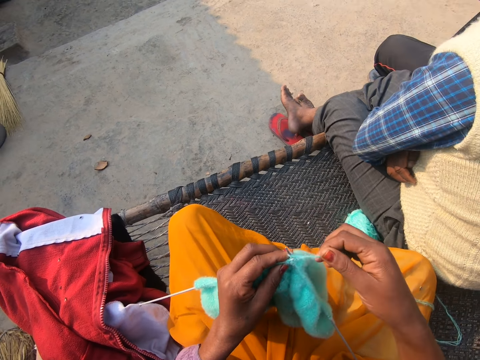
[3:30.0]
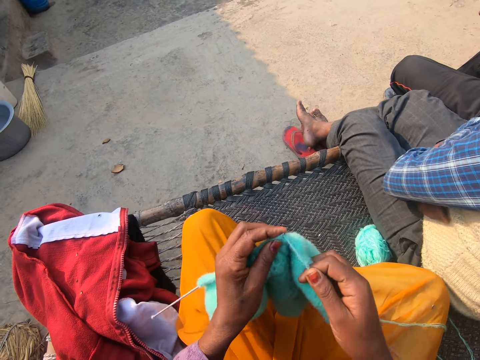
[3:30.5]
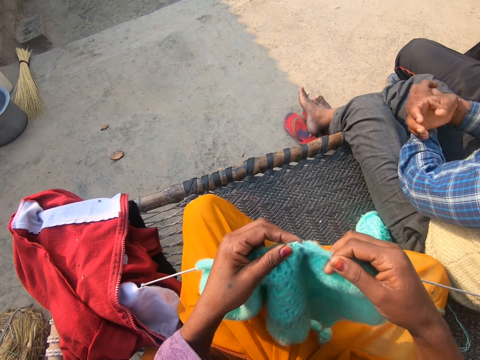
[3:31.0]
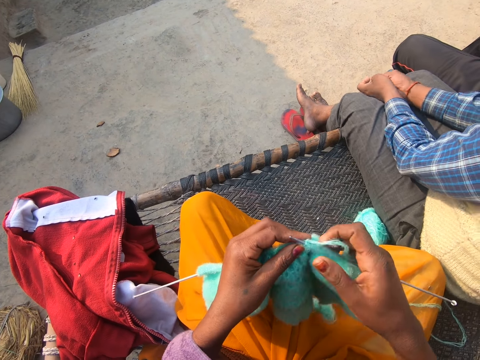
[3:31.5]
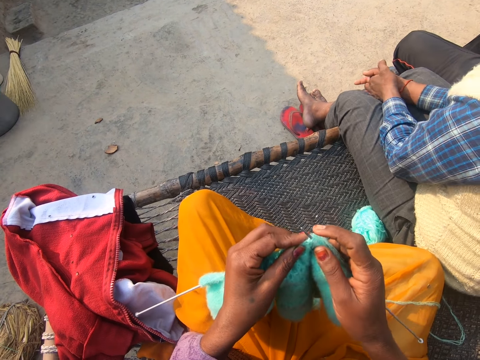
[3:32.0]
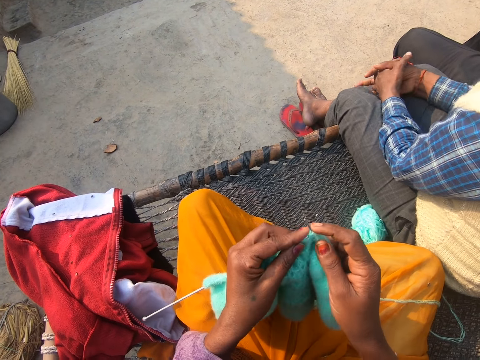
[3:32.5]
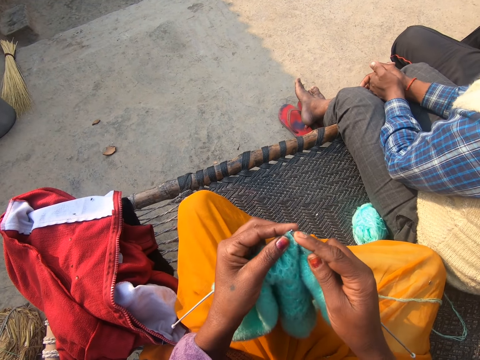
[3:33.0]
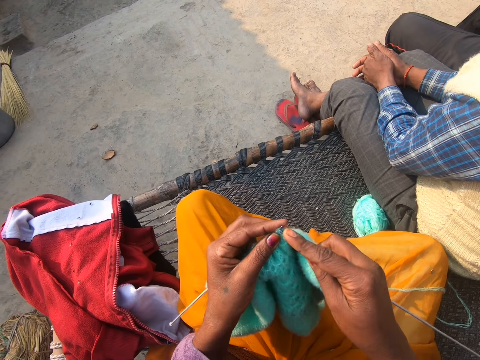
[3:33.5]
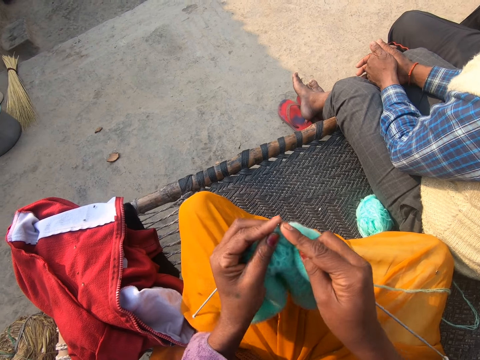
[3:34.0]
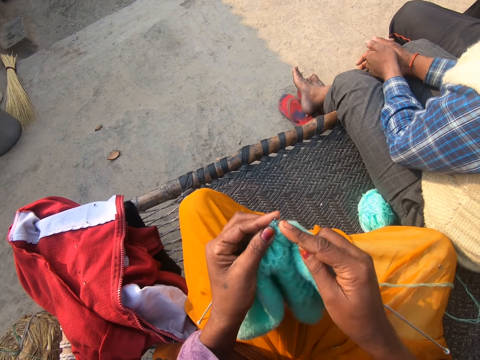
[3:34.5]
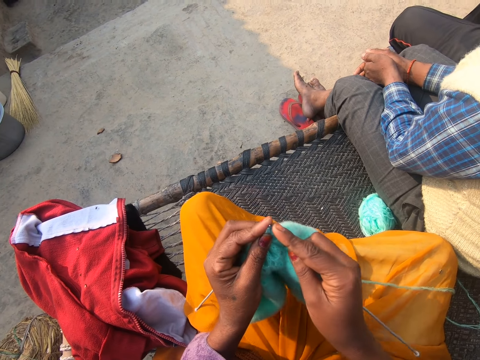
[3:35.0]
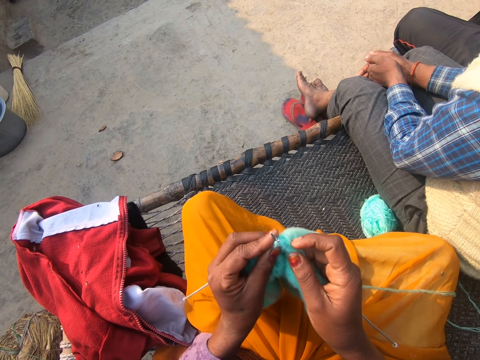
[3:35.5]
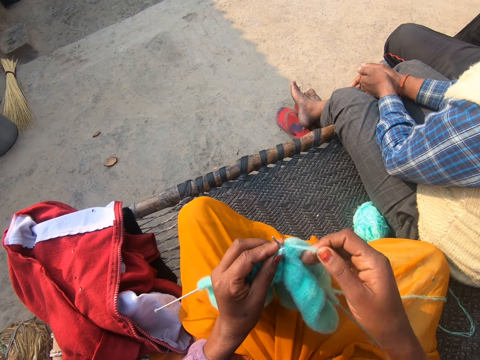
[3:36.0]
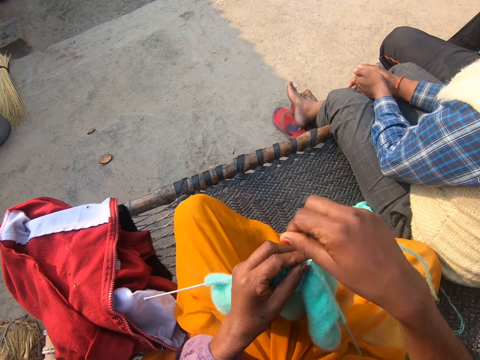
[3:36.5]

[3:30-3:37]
The man picks up a call with a mobile phone.

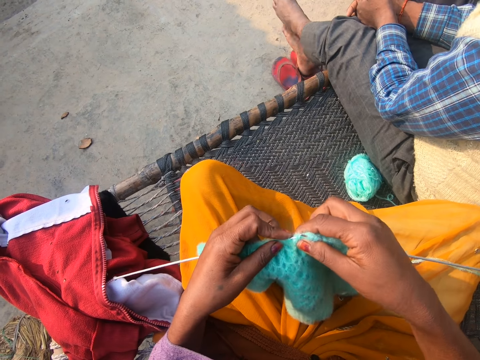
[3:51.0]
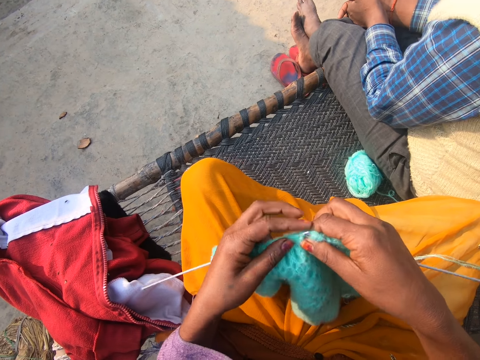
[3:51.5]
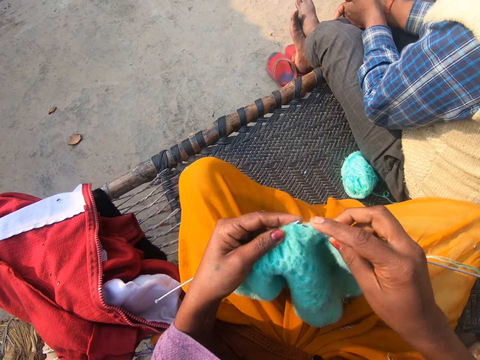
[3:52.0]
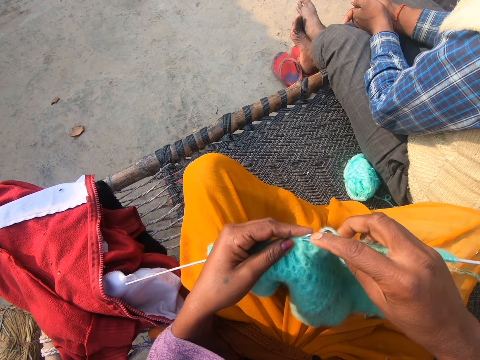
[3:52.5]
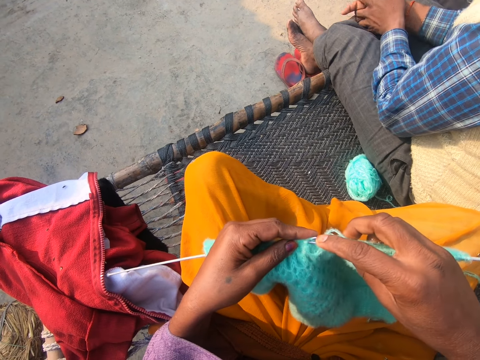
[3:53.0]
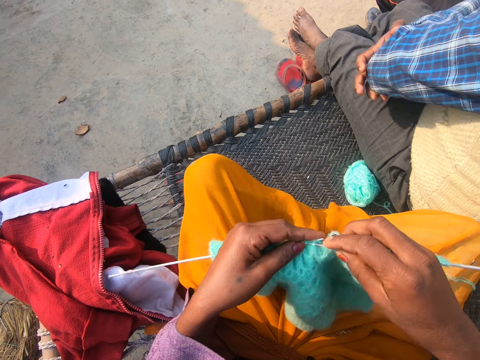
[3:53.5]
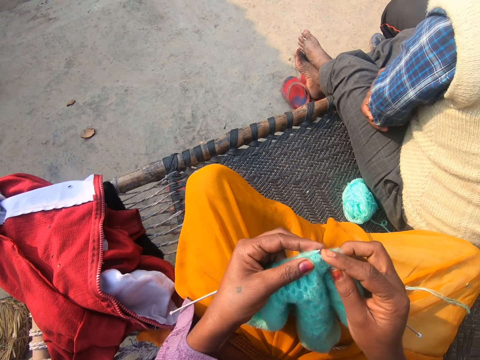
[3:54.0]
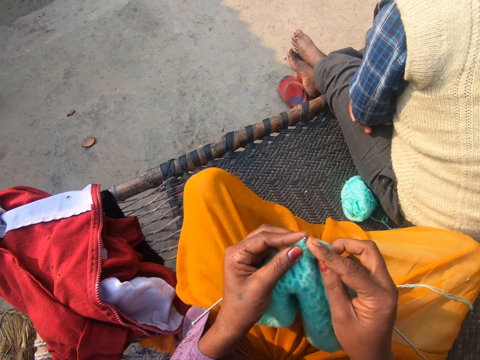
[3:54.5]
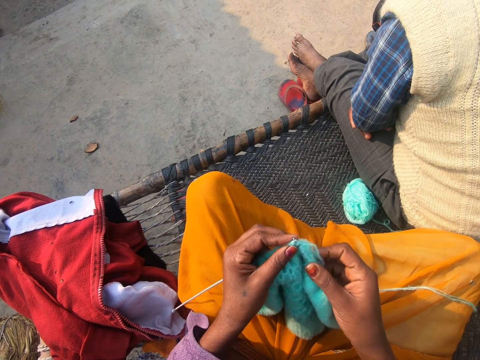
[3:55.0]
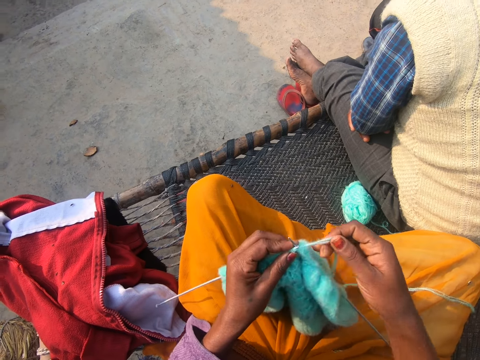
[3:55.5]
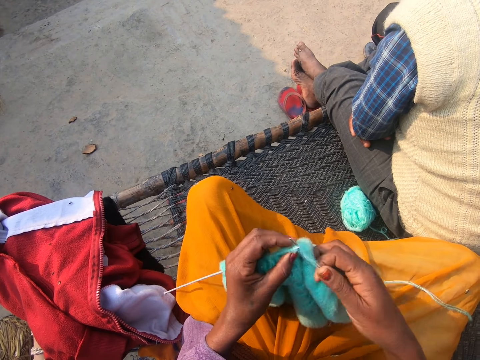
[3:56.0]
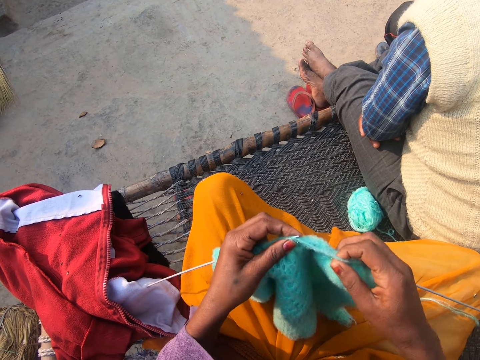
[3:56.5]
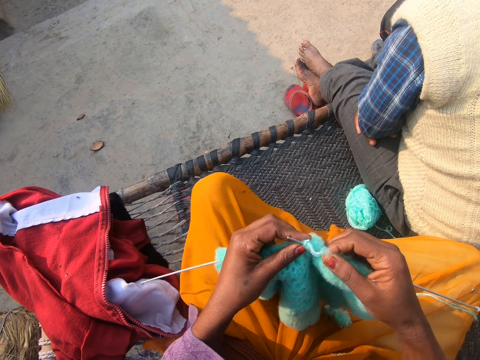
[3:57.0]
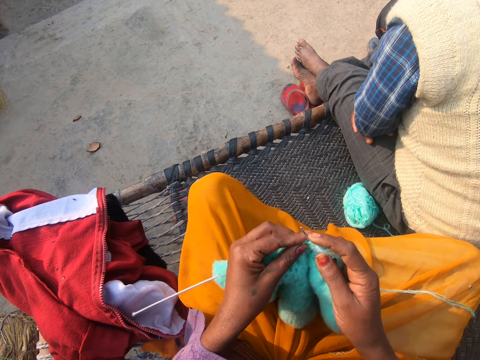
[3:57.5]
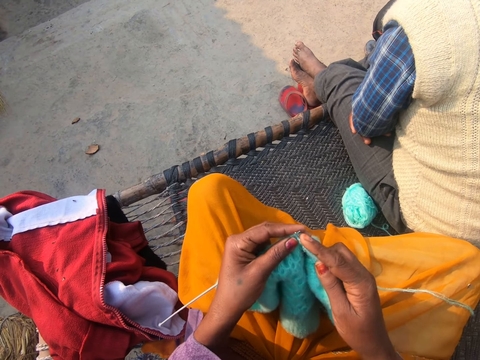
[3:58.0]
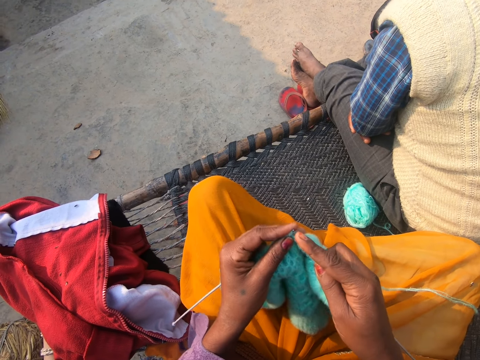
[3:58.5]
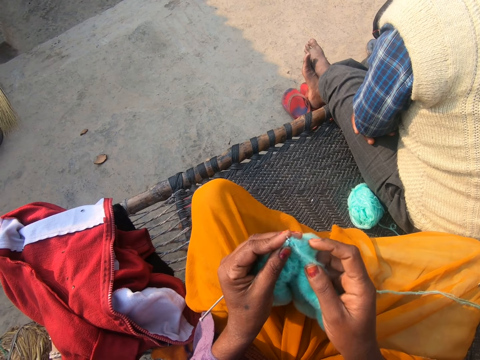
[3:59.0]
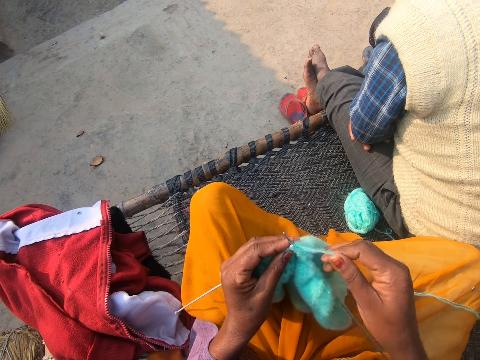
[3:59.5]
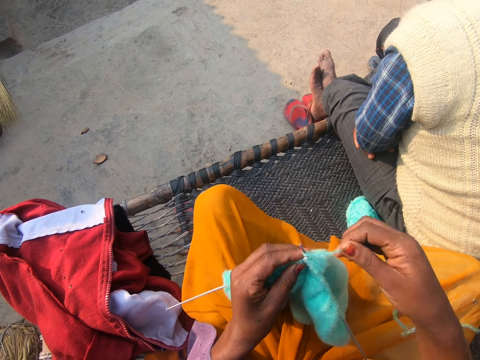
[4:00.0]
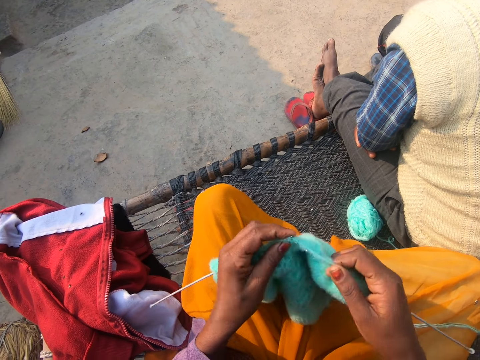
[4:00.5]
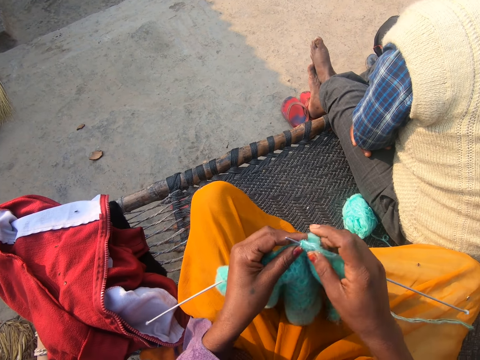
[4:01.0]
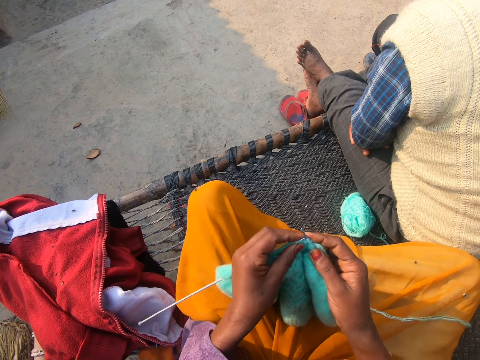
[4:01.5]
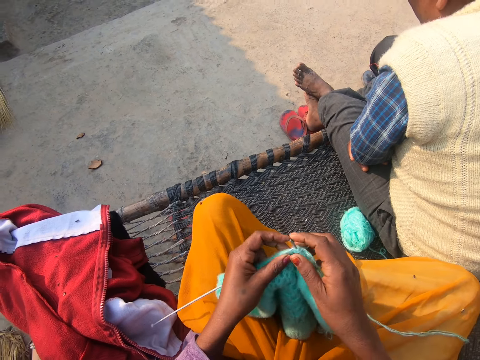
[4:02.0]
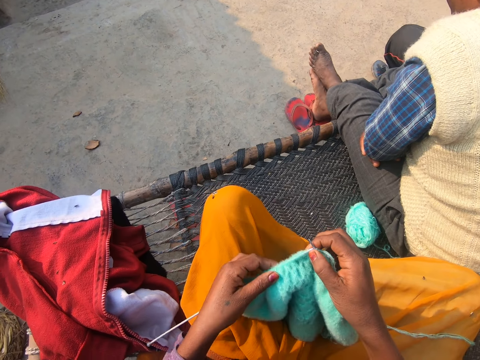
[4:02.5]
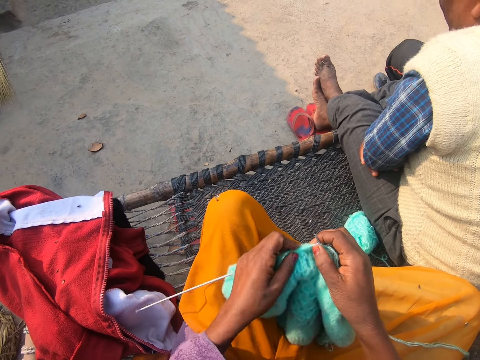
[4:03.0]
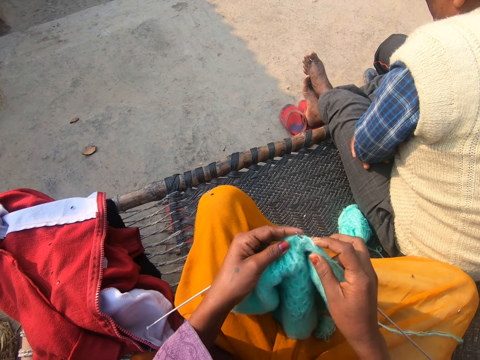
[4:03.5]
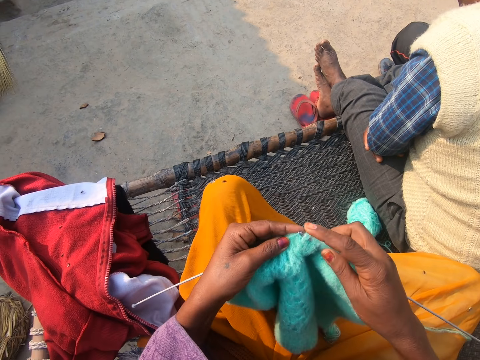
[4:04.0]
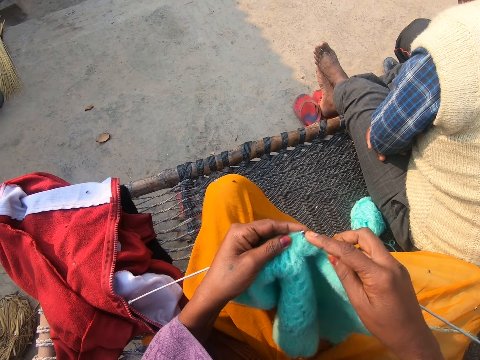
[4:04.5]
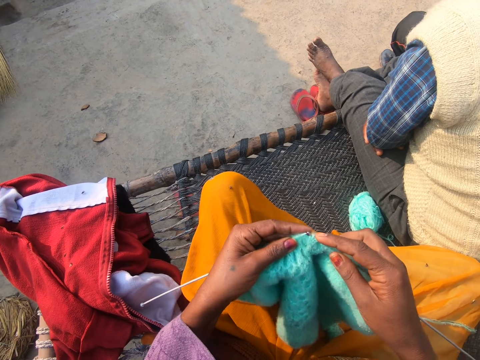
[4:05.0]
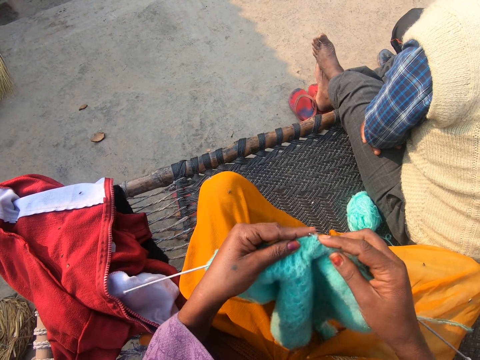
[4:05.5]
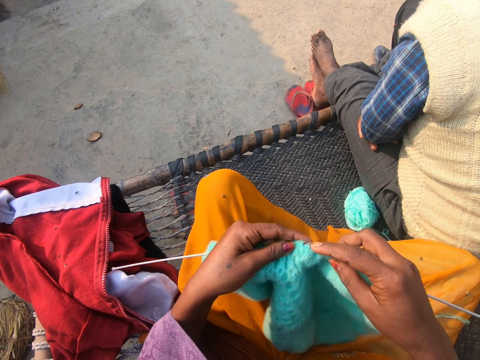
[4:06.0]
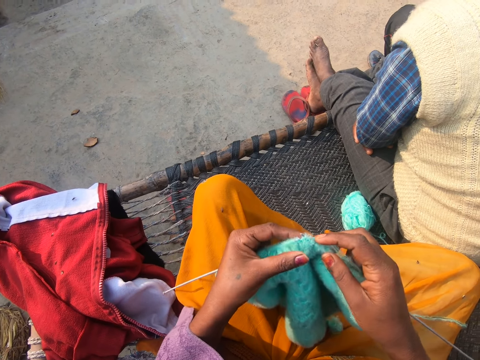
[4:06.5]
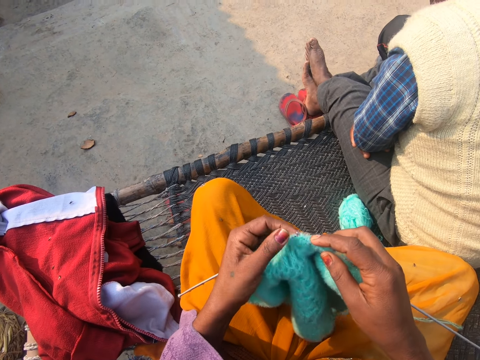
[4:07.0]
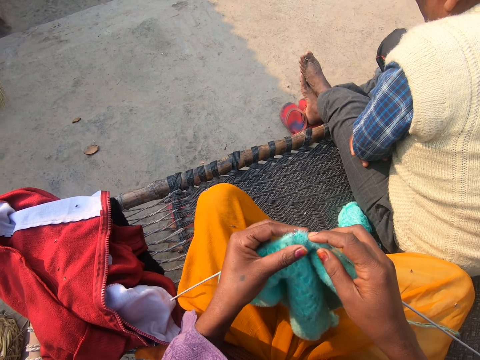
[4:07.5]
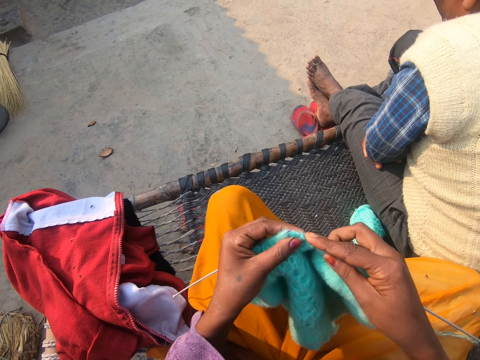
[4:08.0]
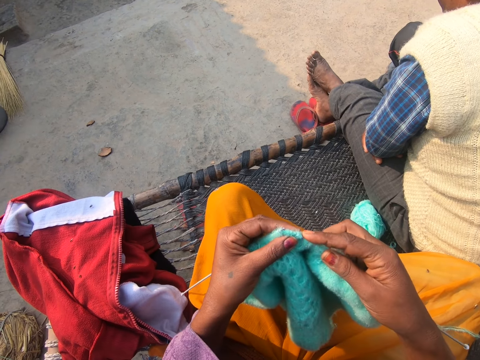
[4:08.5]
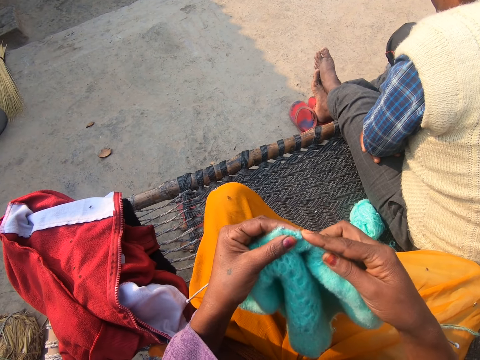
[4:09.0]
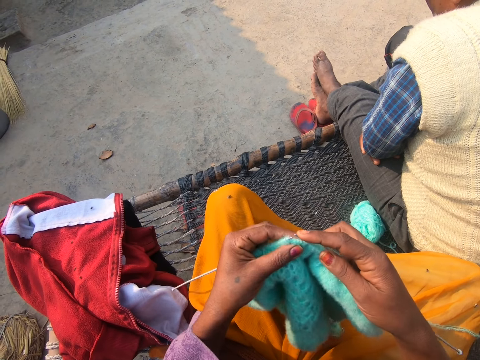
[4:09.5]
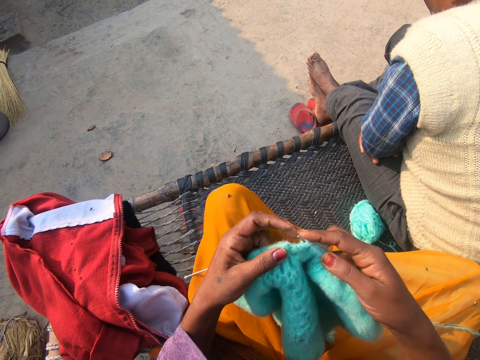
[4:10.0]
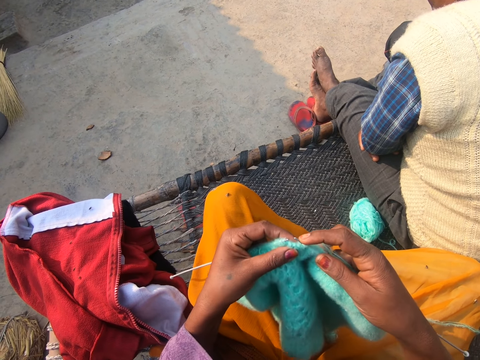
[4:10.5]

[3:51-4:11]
The camera wearer interacts with a man. They talk to the man and knit the fabric.
